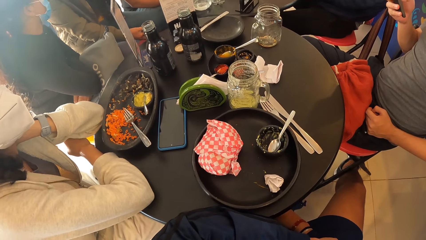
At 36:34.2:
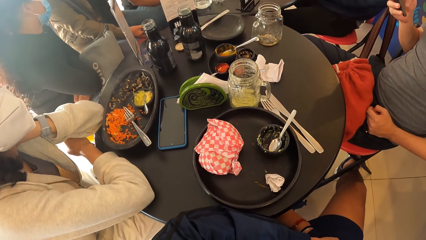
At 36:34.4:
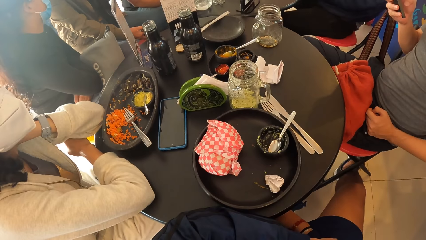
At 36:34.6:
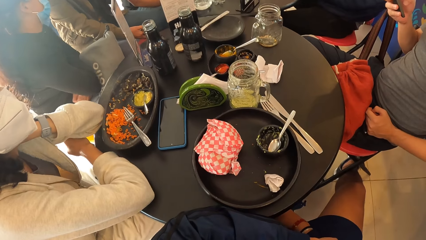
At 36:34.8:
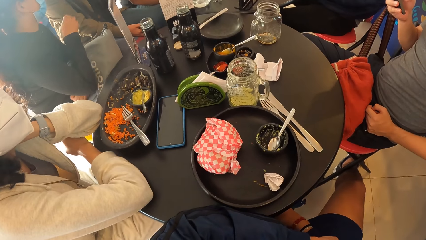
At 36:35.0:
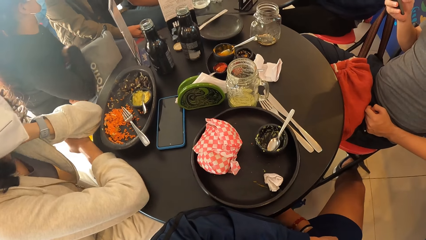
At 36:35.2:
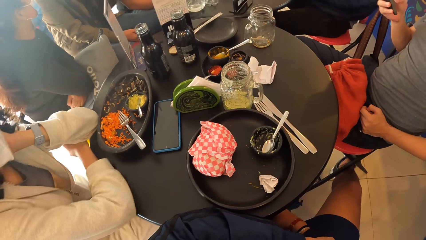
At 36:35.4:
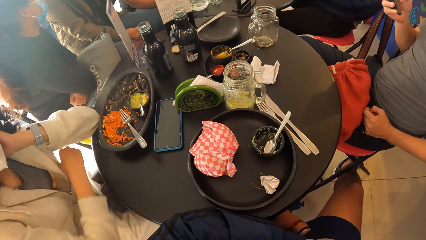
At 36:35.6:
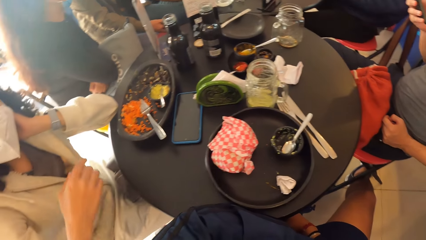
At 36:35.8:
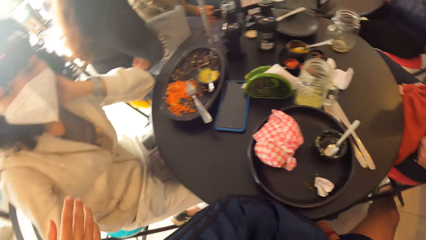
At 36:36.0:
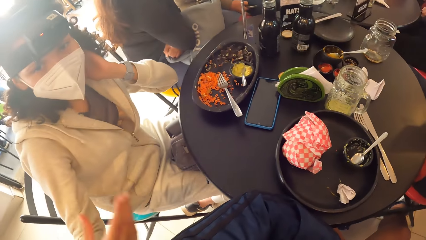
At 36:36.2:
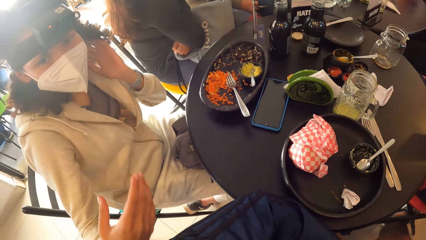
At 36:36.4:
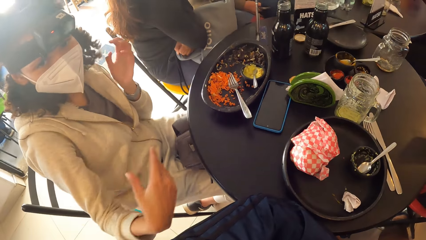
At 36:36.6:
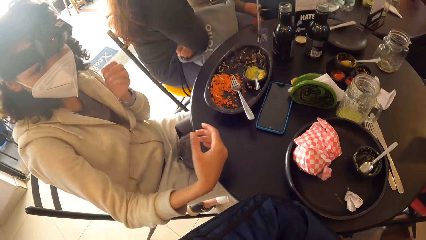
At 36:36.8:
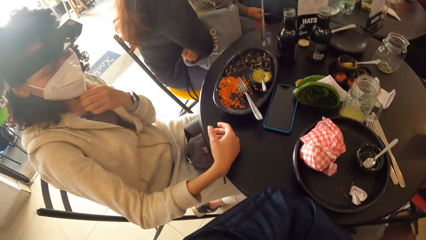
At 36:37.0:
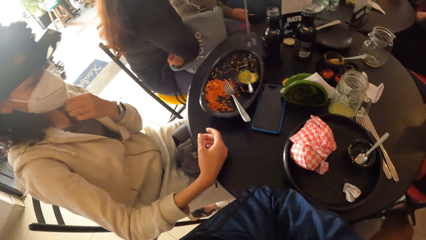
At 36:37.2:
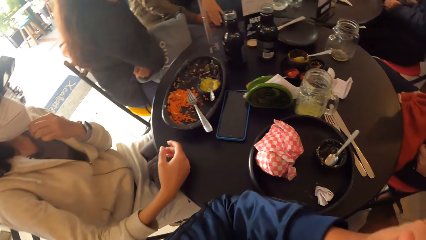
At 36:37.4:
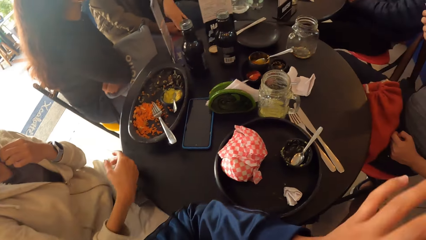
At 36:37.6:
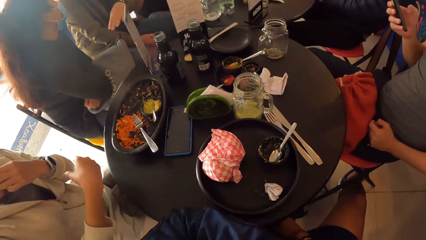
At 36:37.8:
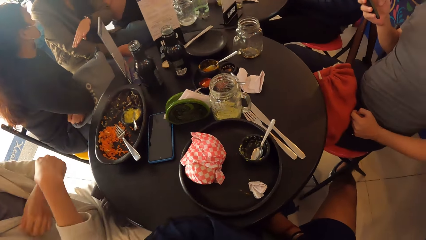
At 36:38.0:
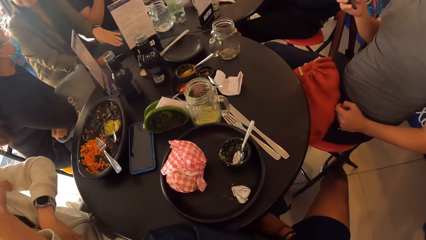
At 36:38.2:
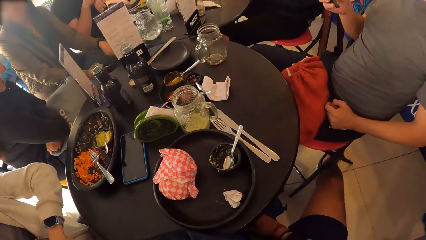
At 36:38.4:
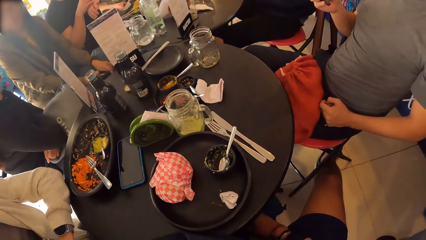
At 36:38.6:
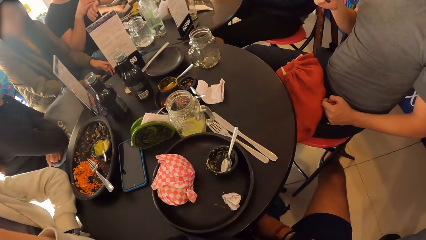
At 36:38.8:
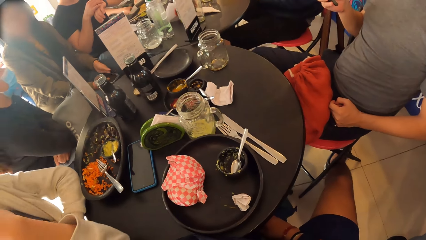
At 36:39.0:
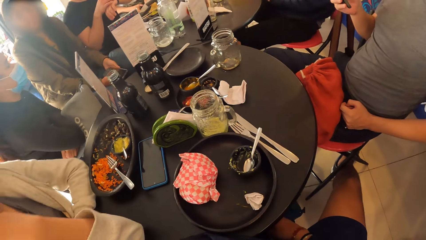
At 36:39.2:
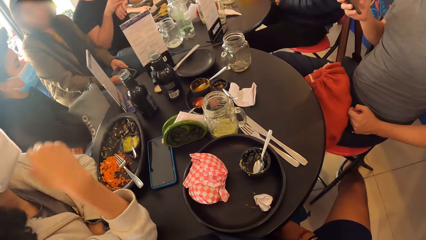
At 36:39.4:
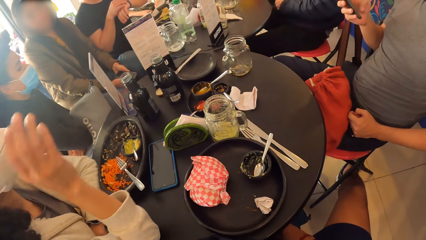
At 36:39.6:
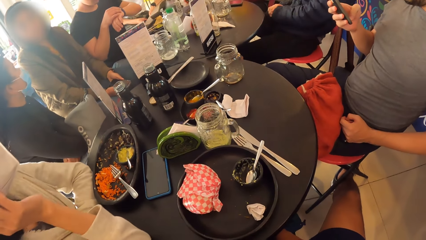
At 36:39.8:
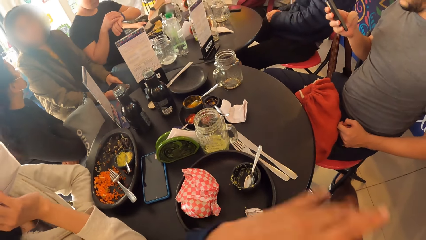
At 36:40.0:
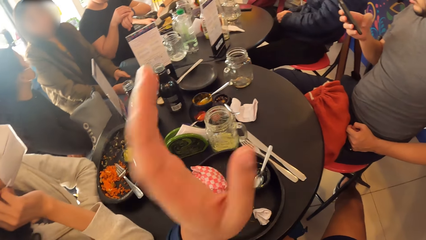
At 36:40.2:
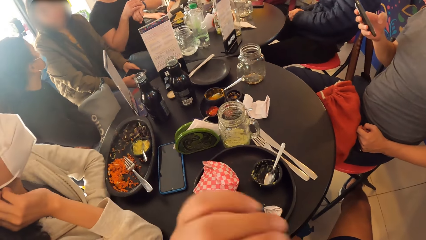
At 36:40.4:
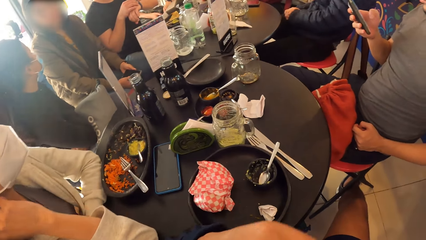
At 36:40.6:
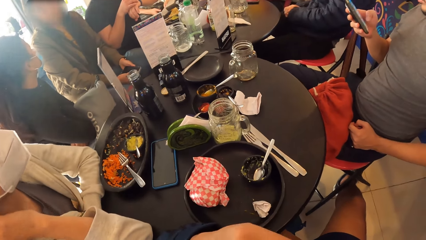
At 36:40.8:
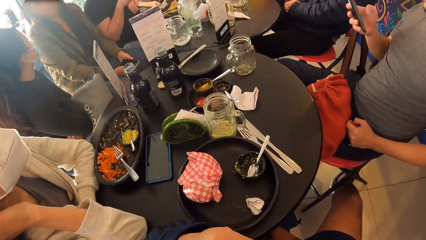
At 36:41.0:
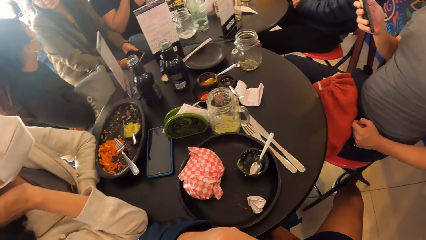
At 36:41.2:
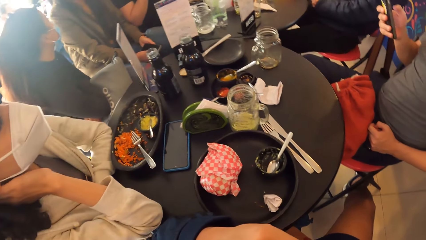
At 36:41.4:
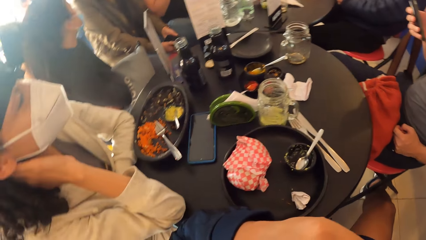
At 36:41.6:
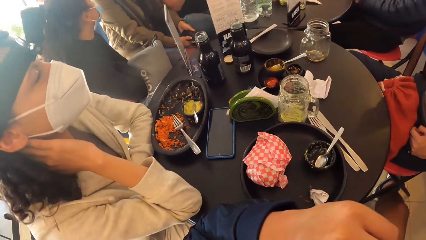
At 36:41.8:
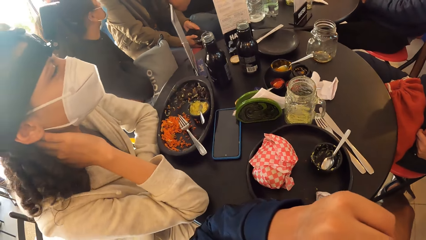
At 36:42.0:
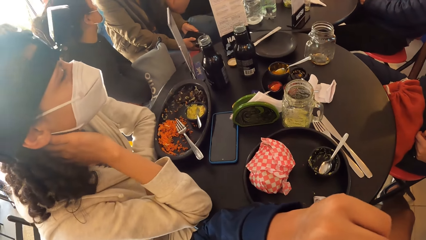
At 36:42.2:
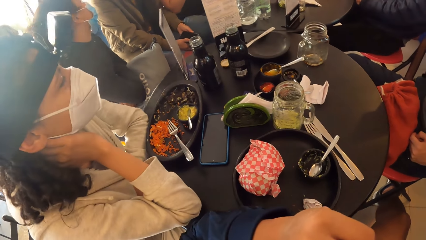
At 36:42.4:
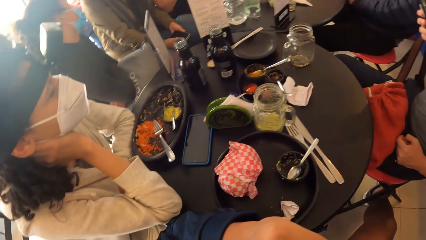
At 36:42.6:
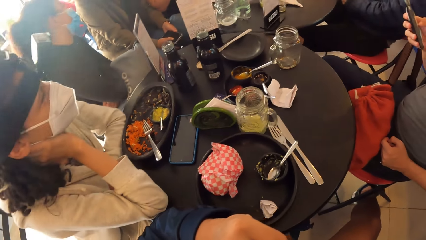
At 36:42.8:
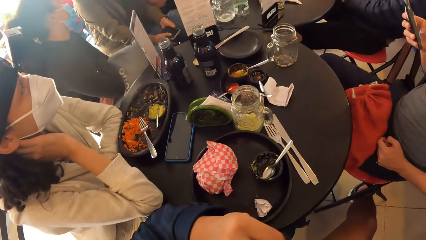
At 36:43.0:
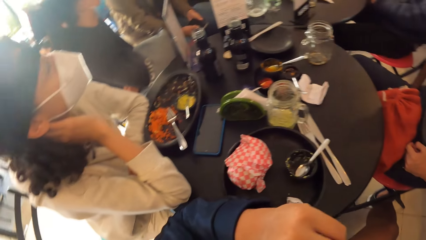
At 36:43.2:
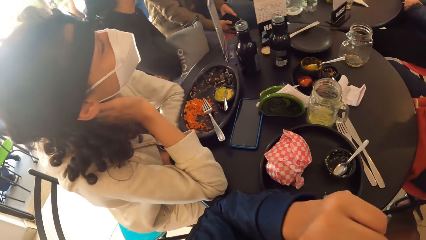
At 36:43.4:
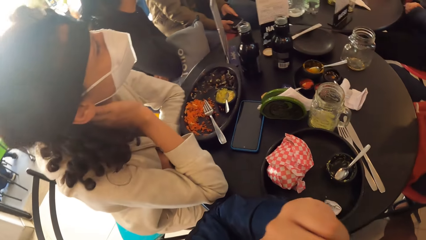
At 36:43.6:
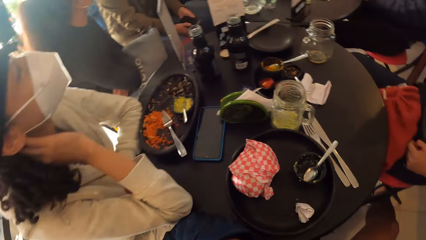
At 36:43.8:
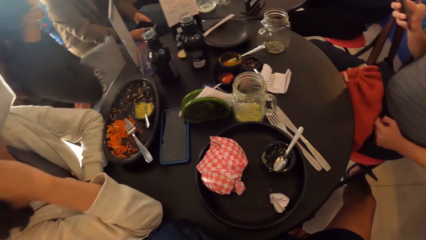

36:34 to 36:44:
The woman touches the camera wearer with her right hand. The woman puts her right hand on the table and puts her left arm on the table.

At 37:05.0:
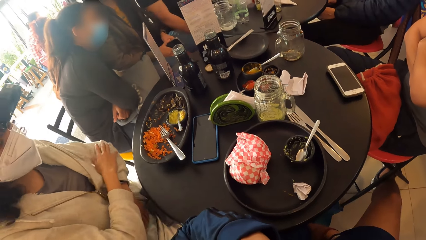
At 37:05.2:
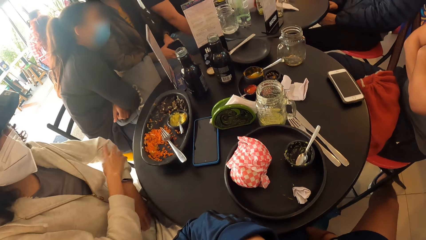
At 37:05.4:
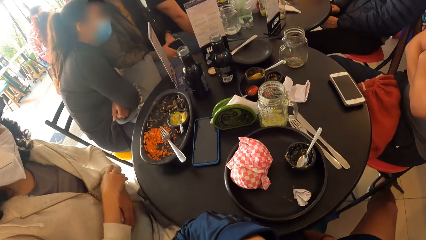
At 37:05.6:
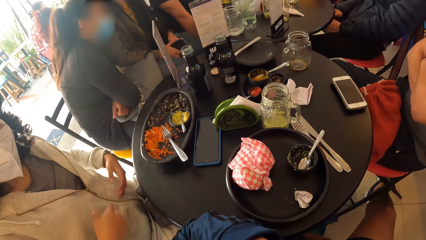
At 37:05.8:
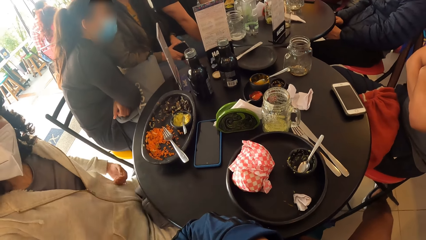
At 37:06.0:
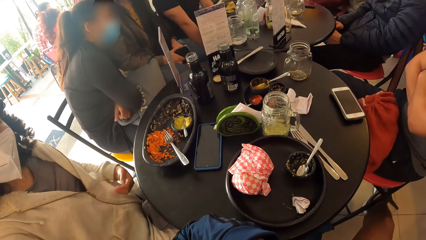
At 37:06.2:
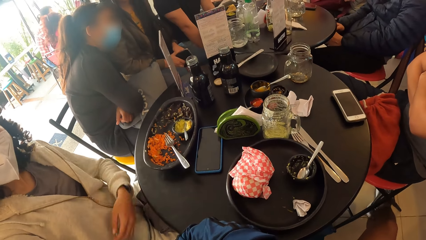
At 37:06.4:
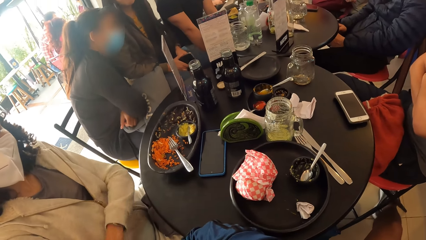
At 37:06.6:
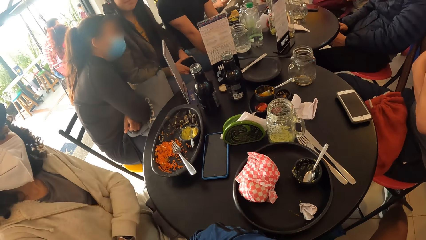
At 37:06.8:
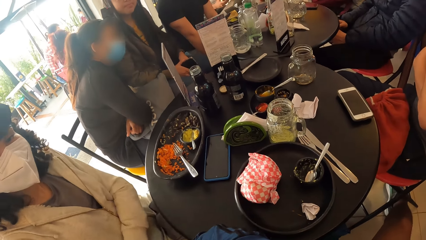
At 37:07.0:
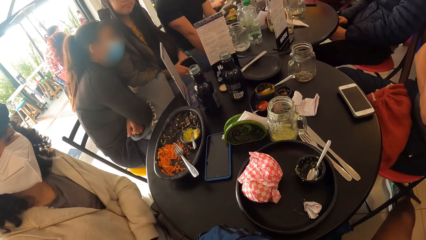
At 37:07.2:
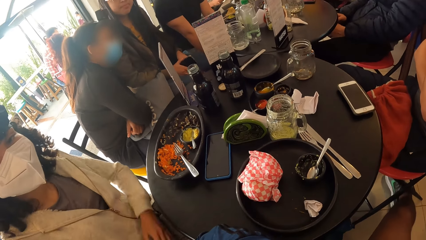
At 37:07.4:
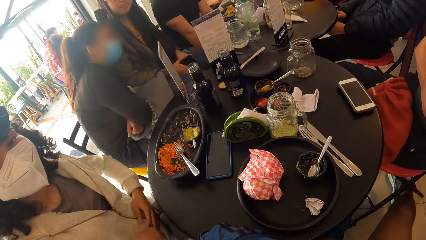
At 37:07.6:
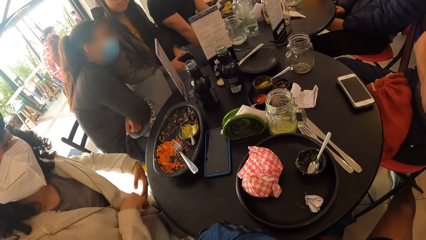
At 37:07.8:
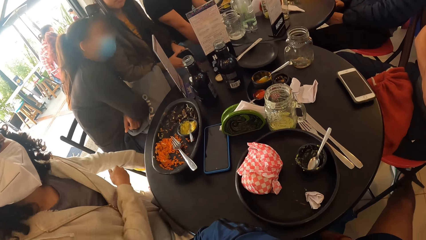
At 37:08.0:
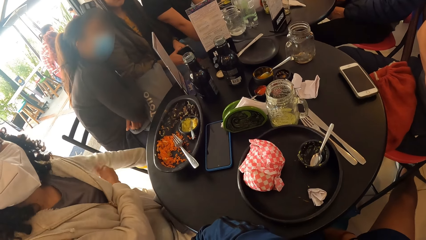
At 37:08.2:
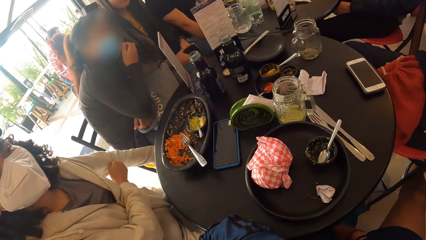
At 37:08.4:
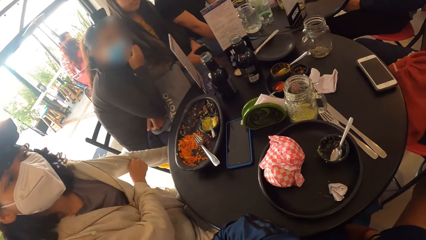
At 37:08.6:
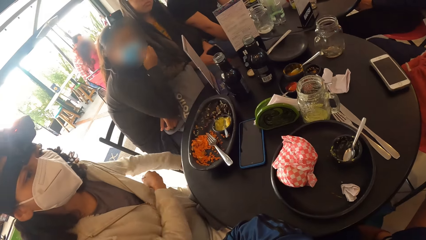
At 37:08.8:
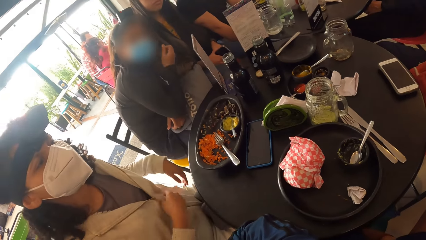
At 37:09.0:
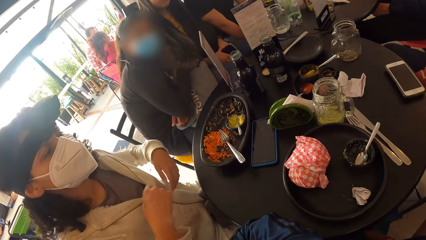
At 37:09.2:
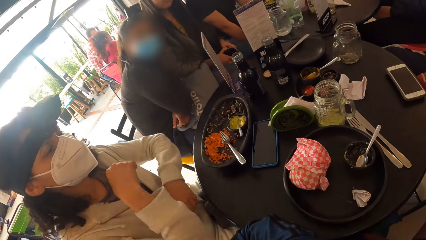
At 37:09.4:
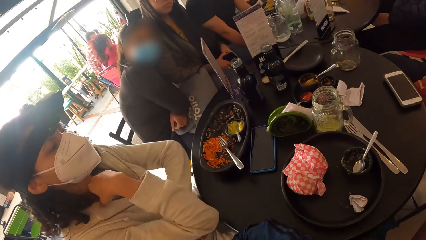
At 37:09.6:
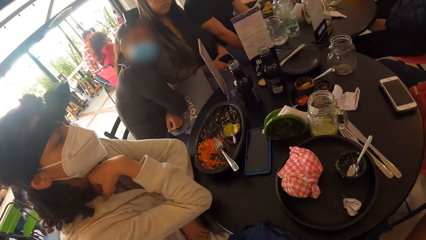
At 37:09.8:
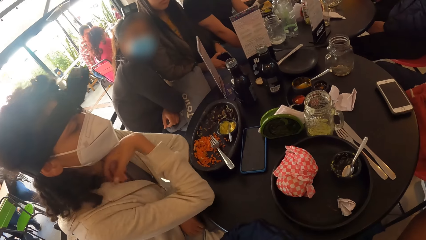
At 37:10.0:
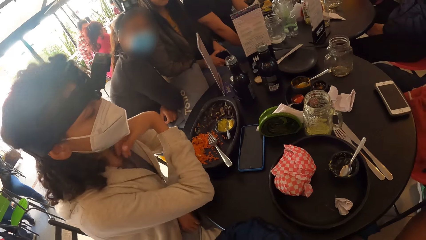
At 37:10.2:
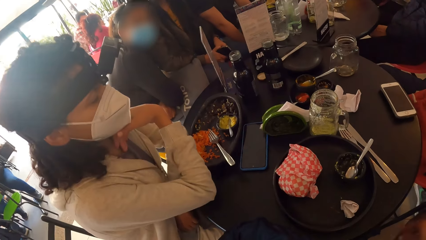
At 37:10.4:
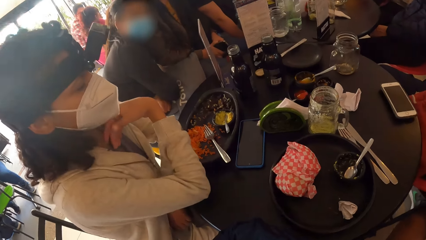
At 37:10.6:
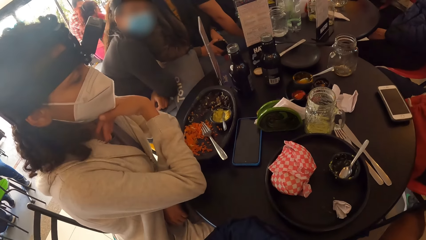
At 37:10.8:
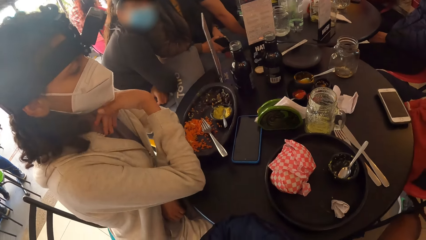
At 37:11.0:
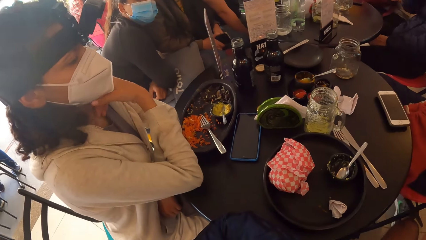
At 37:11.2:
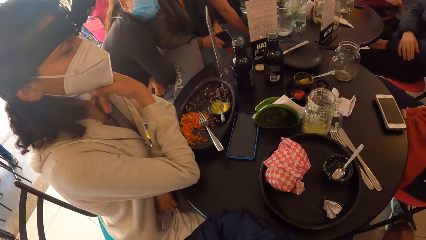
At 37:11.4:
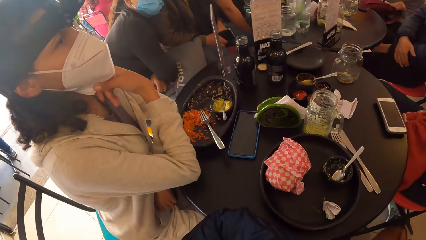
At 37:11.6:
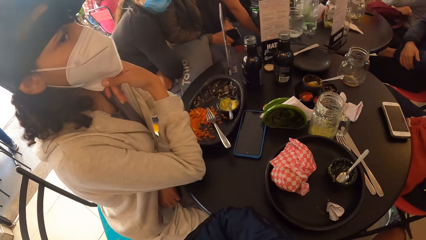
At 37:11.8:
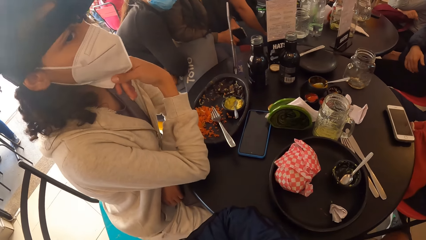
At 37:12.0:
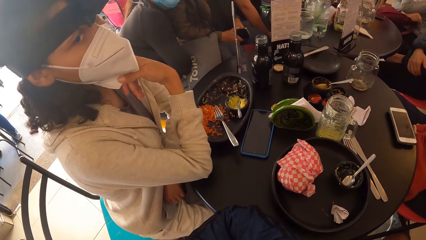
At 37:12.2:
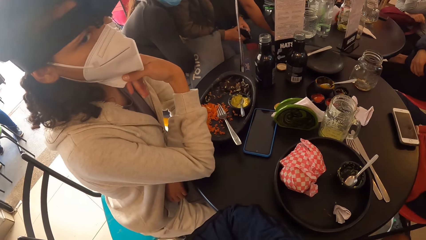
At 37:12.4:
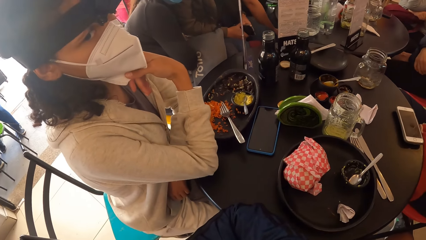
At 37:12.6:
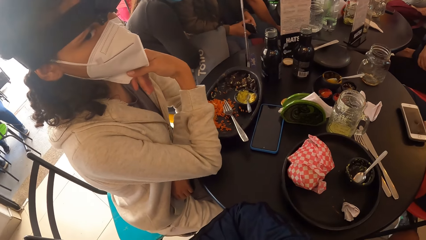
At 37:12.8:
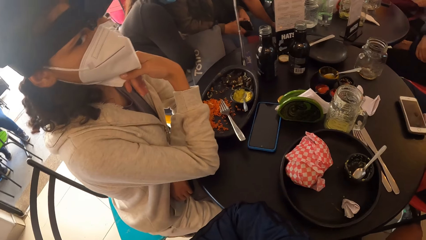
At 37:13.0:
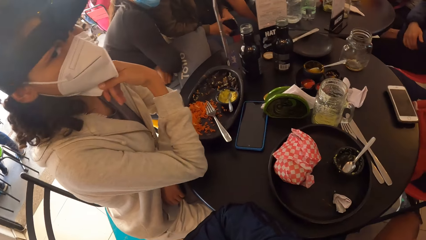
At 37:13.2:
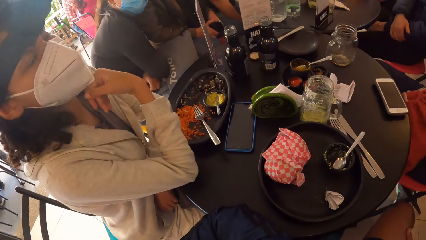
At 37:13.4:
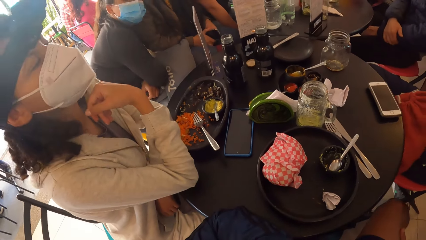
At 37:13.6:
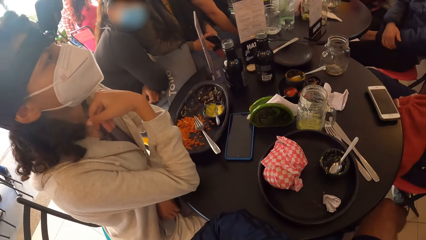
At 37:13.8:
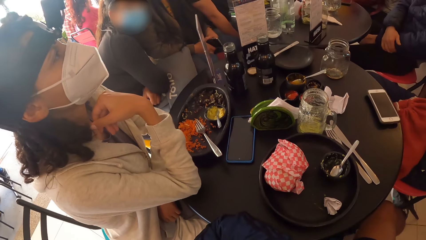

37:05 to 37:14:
The woman adjusts her right sleeve with her left hand. The woman adjusts her left sleeve with her right hand. The woman puts both elbows on the table.
